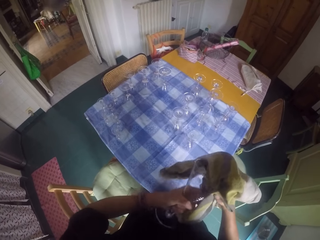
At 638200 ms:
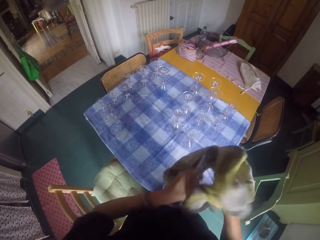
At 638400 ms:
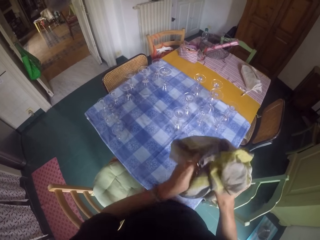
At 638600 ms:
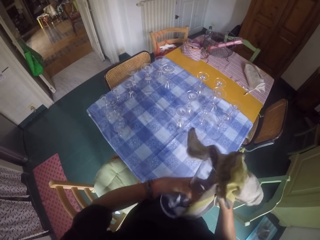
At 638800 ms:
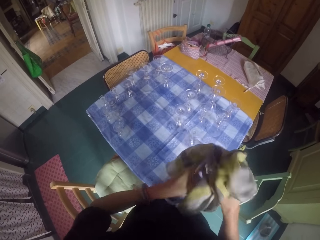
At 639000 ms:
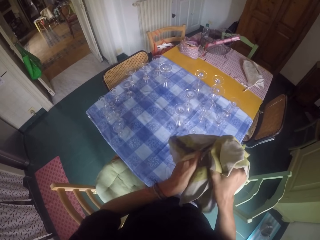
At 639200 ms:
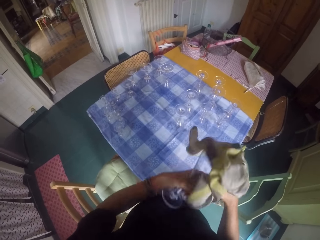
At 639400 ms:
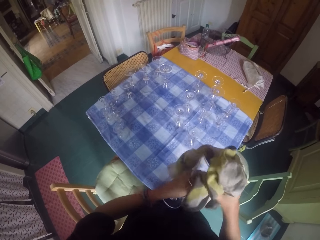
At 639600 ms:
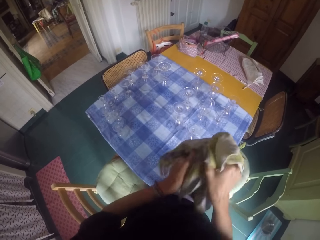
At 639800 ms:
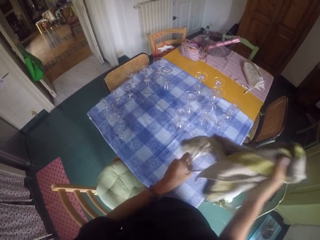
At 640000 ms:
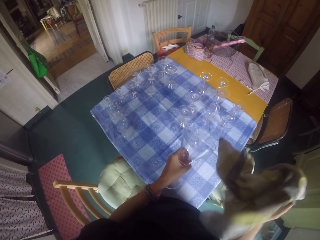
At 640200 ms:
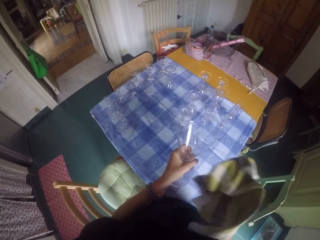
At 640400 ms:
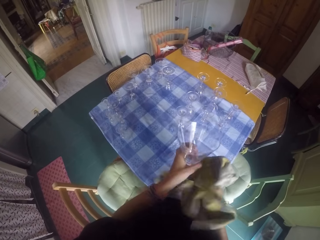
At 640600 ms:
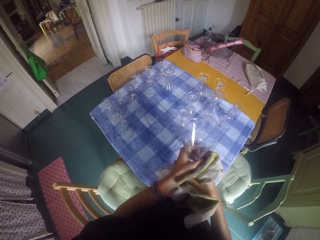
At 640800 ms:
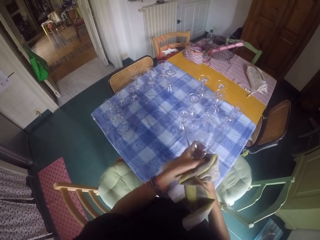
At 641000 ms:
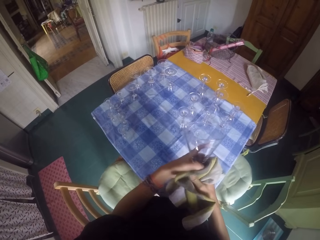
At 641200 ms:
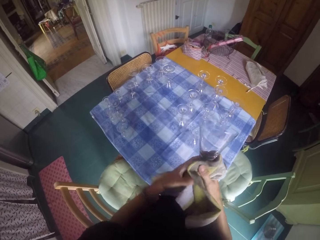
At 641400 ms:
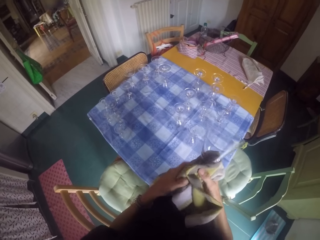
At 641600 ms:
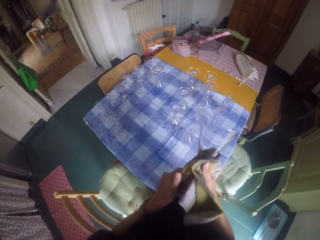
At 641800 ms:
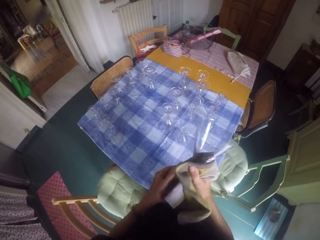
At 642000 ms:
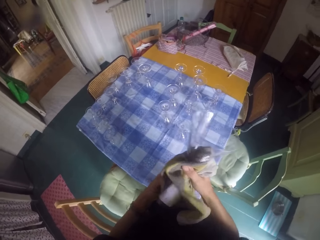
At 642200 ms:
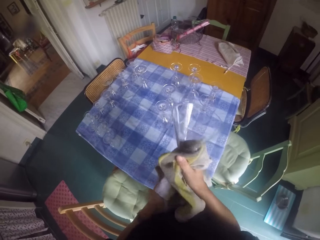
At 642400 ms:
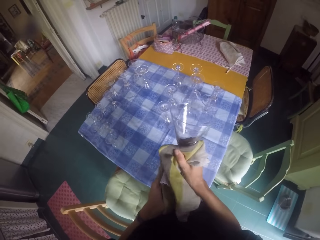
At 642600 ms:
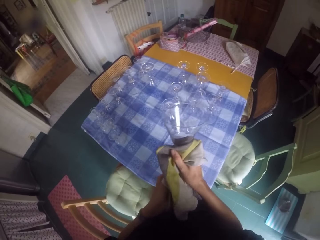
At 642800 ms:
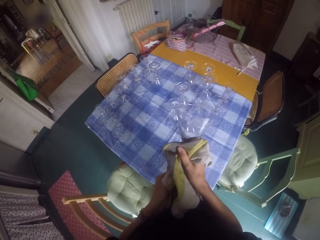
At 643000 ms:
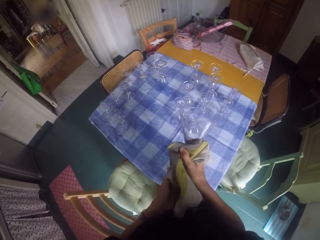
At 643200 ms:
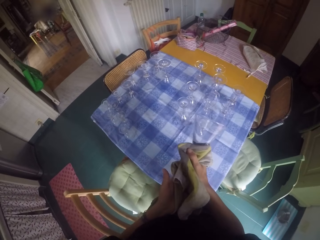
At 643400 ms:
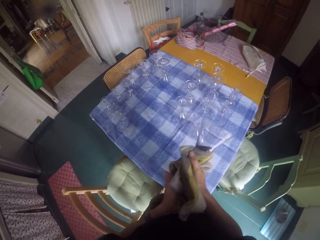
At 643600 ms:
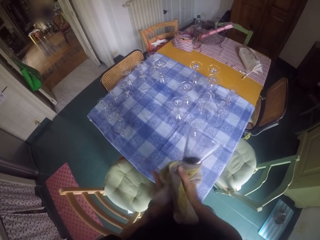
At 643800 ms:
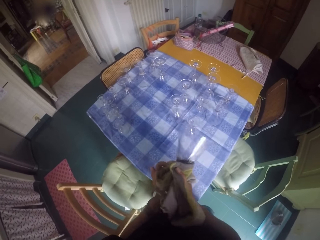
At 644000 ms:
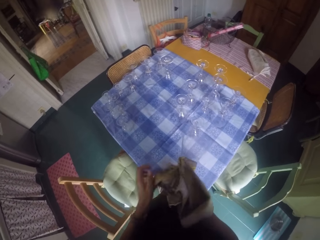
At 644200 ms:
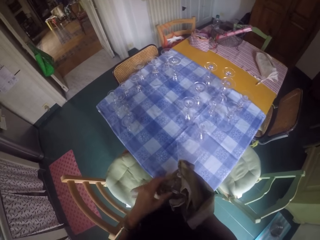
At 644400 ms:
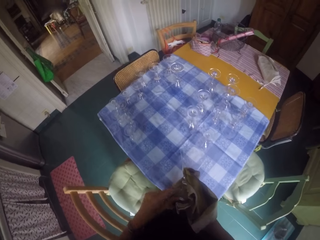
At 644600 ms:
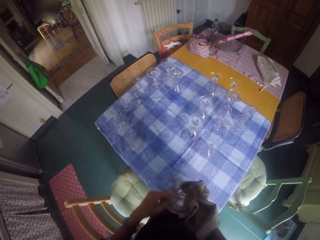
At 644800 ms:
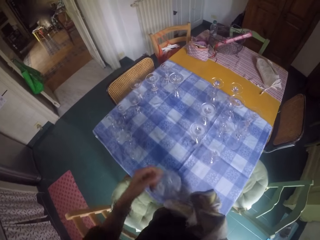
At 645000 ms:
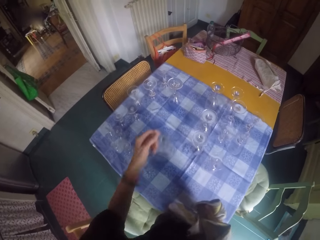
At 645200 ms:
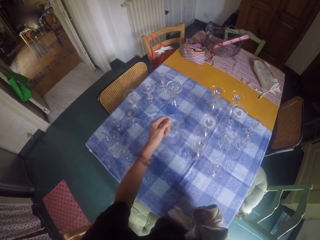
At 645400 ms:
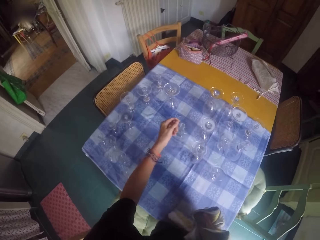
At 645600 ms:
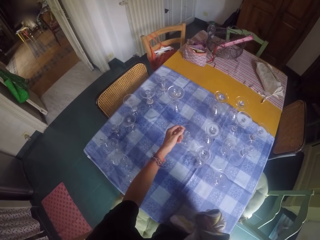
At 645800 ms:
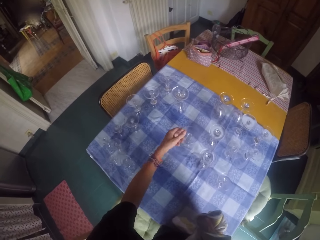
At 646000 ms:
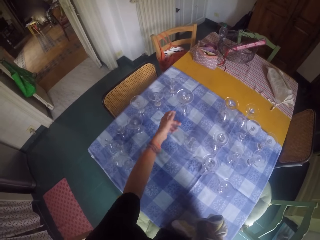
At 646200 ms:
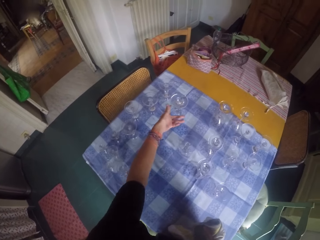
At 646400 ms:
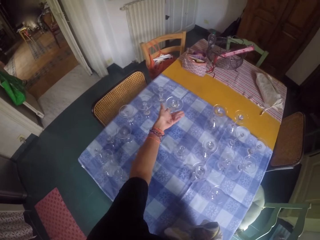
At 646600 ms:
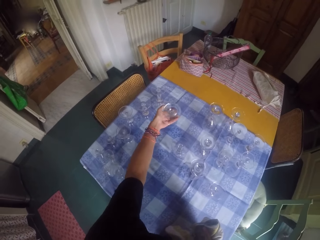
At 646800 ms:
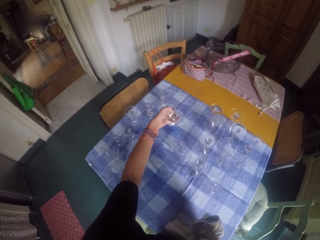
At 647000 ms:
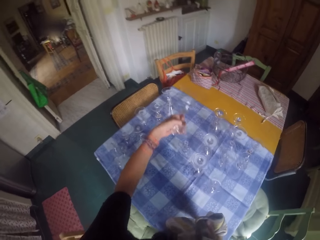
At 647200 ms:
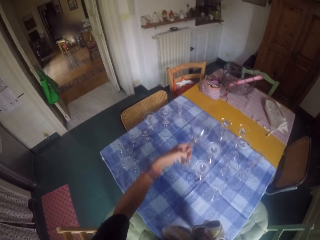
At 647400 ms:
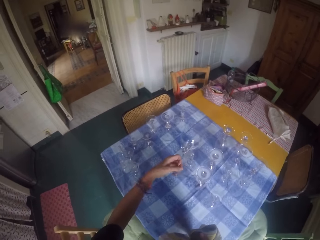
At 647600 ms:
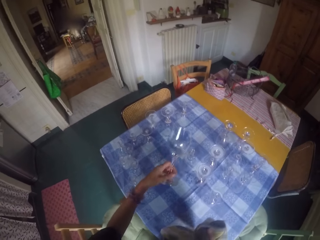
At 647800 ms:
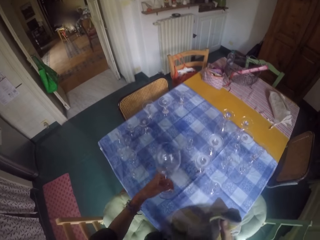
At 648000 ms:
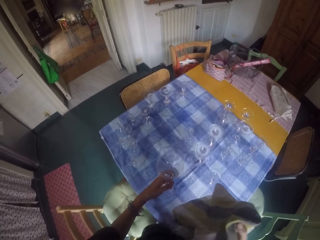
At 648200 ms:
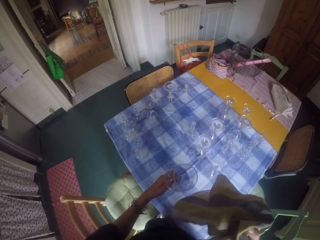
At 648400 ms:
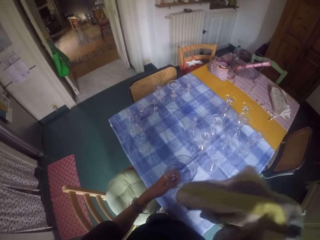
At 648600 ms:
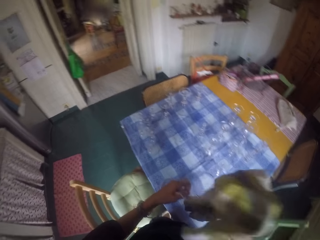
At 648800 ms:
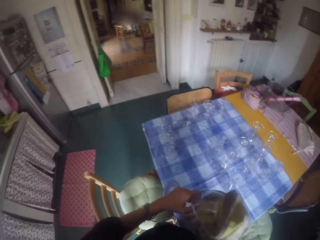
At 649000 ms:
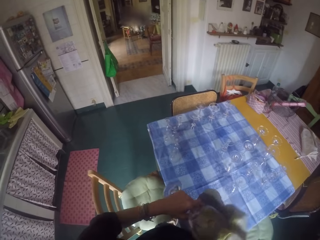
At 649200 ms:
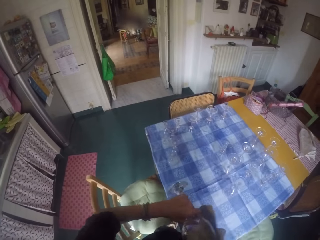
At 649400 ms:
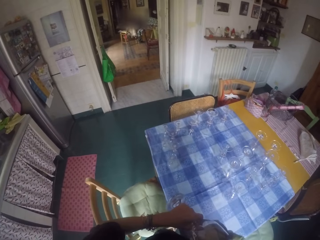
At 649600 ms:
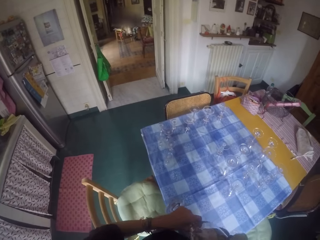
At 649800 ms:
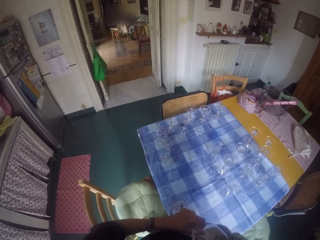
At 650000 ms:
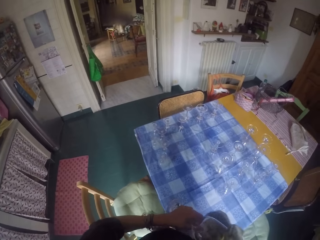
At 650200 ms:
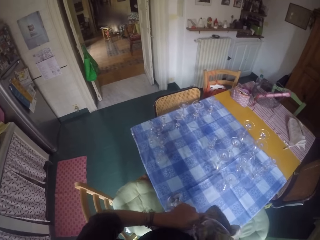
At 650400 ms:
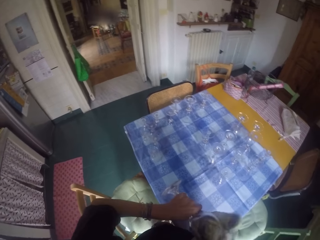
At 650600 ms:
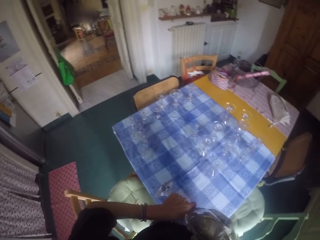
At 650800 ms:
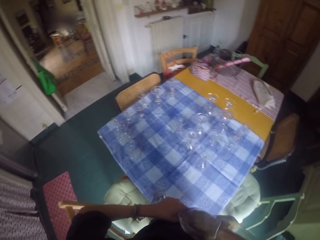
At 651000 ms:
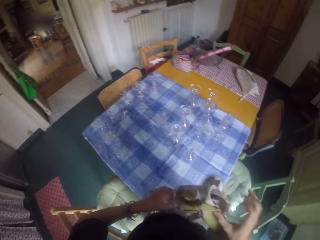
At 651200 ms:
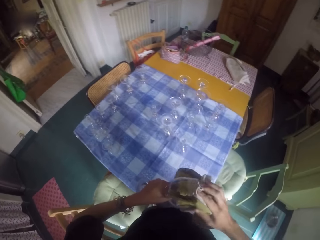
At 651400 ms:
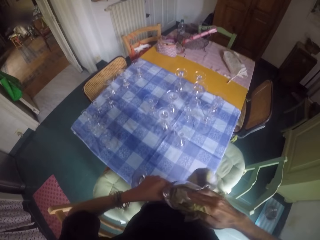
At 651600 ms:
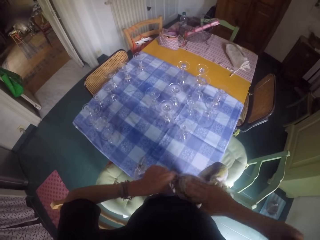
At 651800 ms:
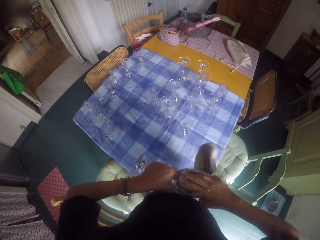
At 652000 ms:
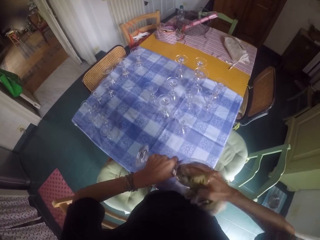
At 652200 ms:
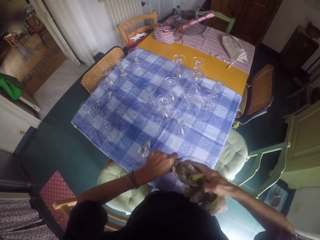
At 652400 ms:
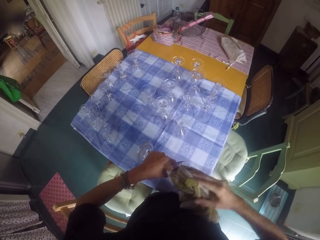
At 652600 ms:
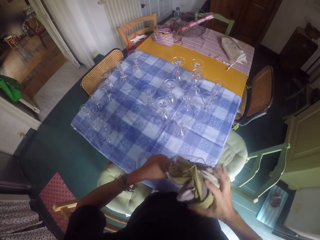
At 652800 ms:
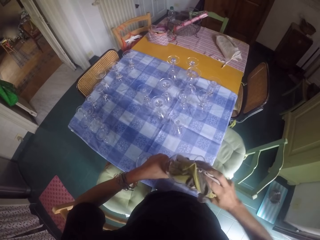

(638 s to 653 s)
The camera wearer places a wine glass on the table. They pick another wine glass from the table. They wipe the wine glass with a glass towel.

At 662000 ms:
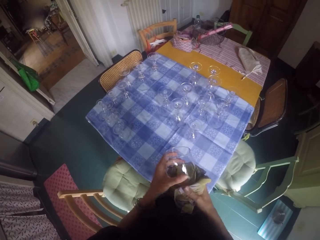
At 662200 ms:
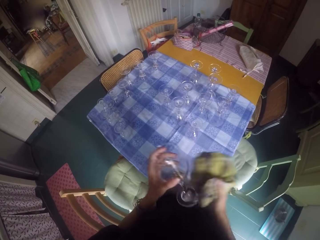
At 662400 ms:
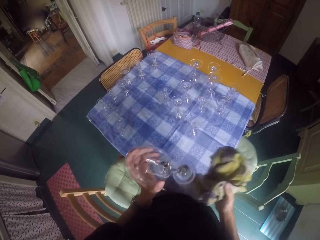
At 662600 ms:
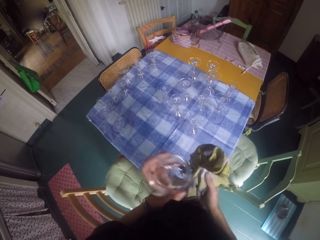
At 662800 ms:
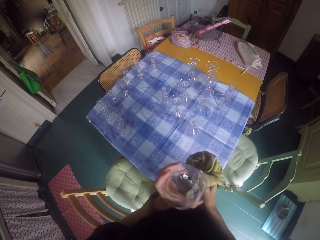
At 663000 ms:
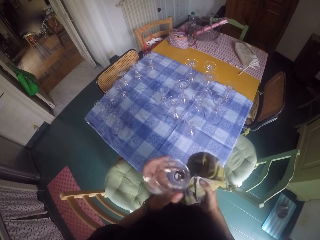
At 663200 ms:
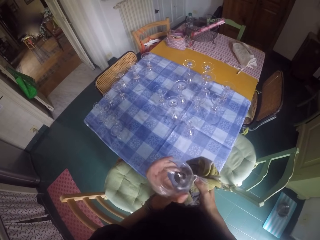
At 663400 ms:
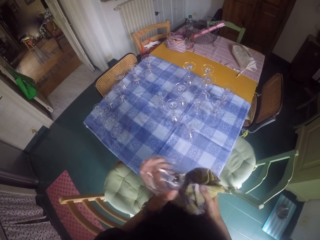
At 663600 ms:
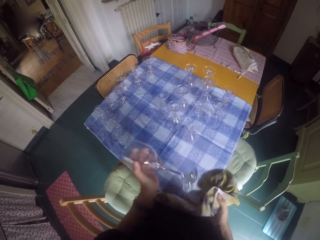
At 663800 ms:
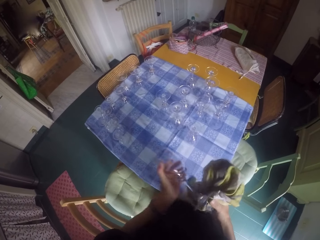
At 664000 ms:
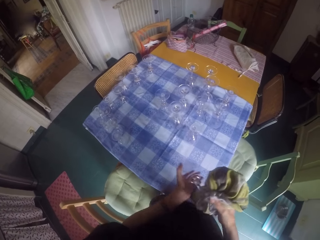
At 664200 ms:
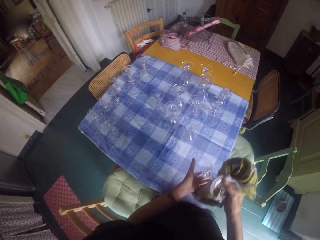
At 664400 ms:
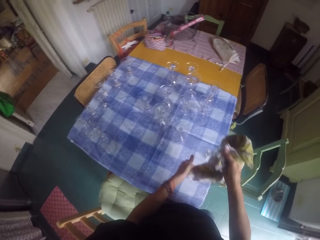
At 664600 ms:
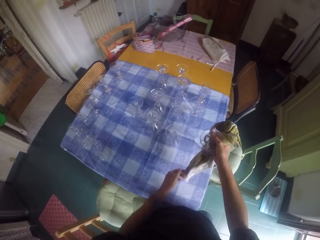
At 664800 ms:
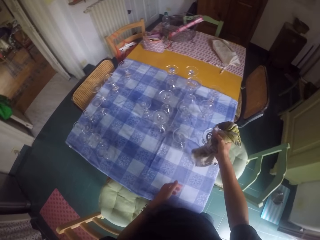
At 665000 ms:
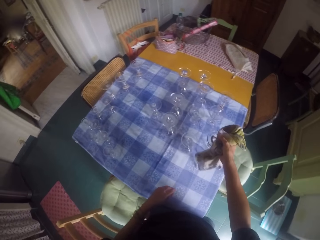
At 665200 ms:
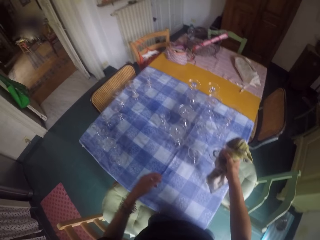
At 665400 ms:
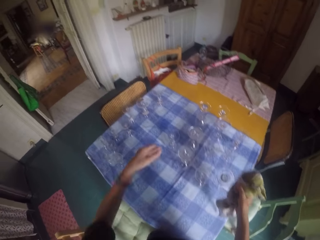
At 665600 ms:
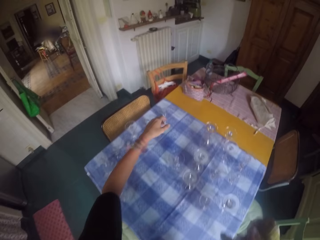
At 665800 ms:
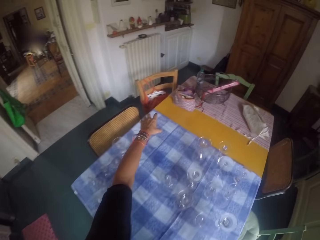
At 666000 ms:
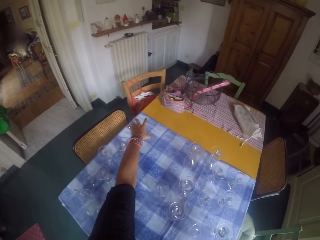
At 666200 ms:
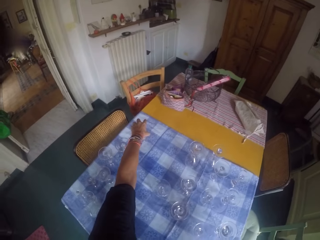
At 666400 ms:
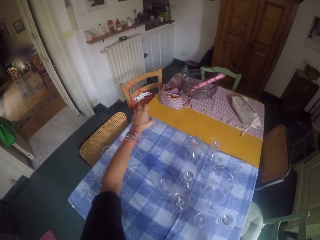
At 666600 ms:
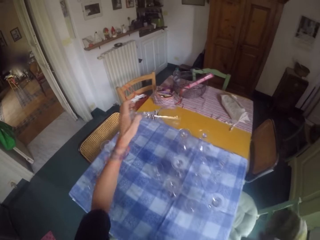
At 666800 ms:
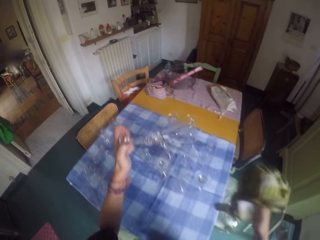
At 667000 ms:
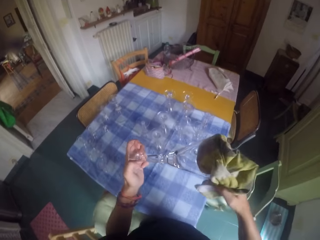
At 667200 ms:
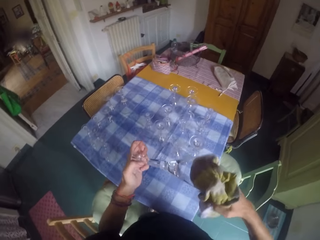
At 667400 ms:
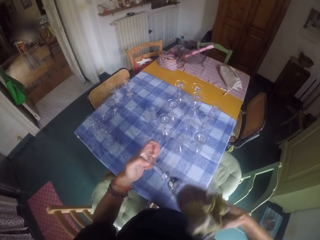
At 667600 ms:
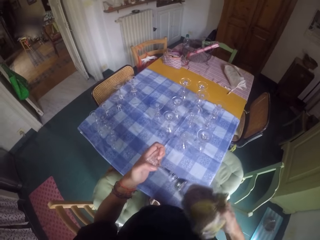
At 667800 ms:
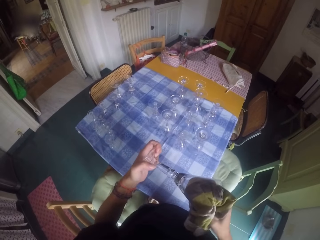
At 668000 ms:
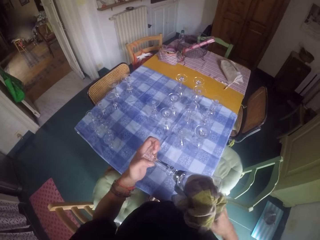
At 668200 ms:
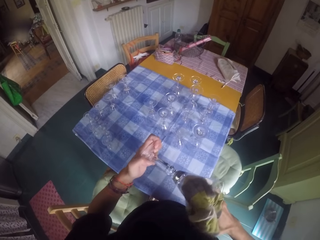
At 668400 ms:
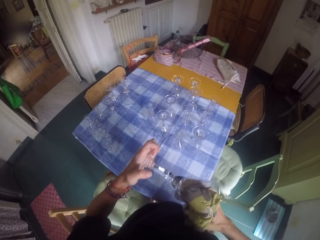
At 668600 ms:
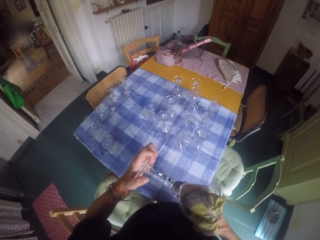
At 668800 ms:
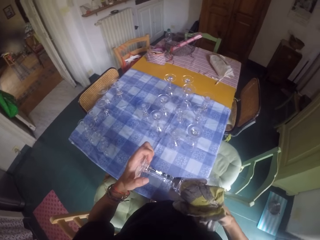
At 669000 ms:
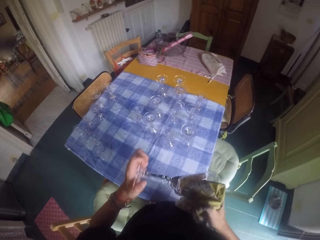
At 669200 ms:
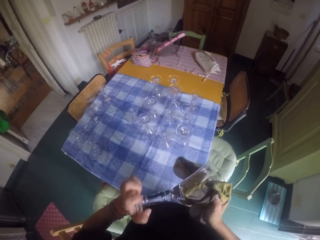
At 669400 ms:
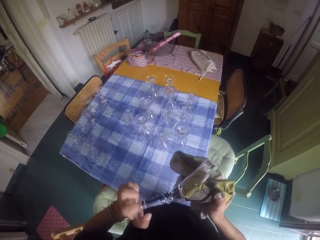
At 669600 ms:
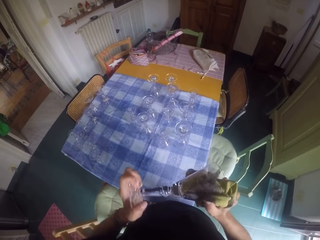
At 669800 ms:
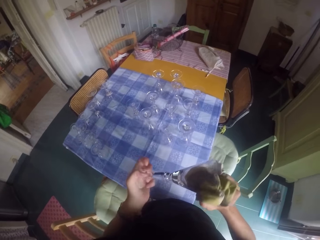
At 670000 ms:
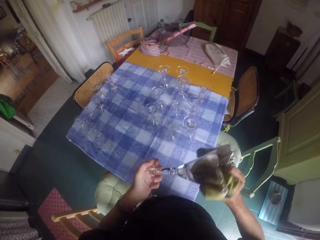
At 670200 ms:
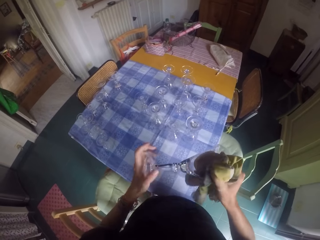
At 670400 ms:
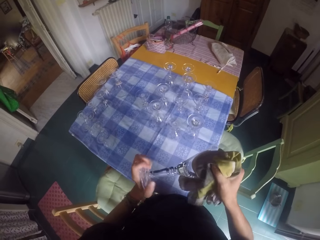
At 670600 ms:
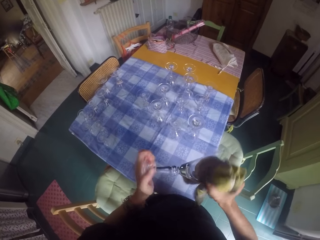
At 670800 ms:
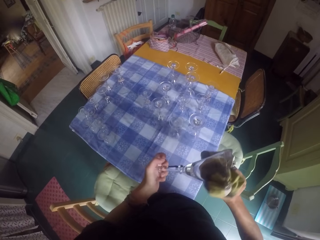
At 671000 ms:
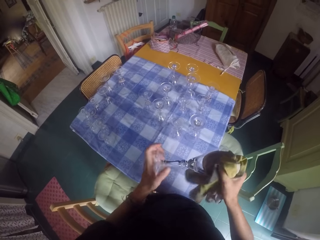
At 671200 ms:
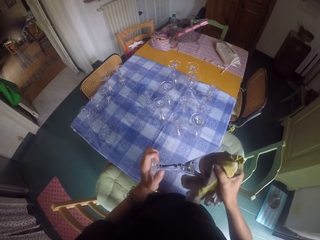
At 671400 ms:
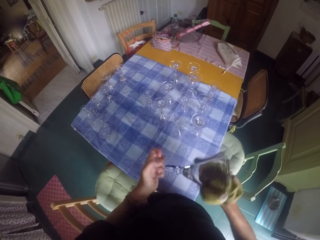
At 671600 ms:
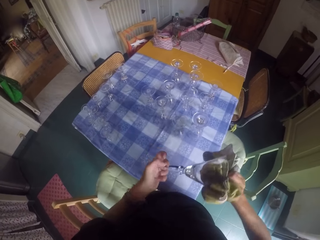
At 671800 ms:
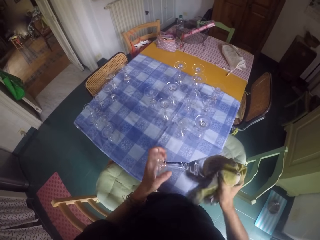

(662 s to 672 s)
The camera wearer places a wine glass on the table. They pick another wine glass from the table. They wipe the wine glass with a glass towel.
